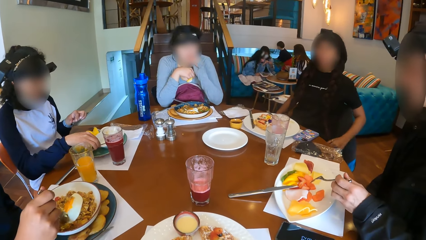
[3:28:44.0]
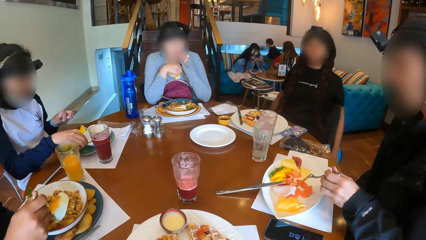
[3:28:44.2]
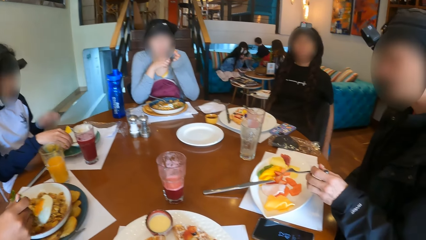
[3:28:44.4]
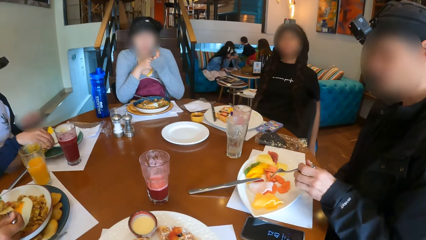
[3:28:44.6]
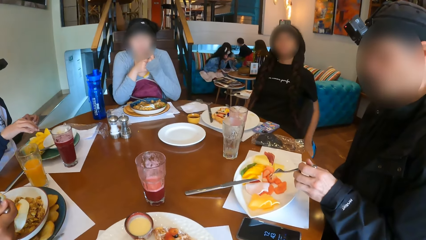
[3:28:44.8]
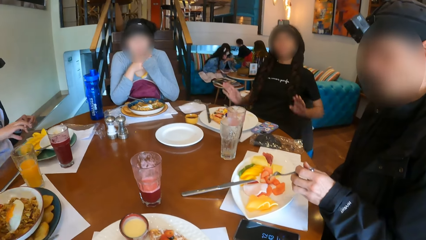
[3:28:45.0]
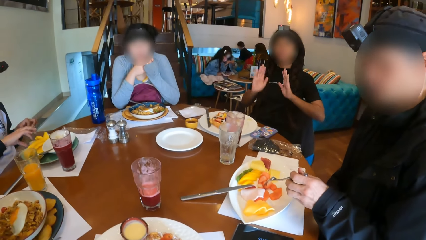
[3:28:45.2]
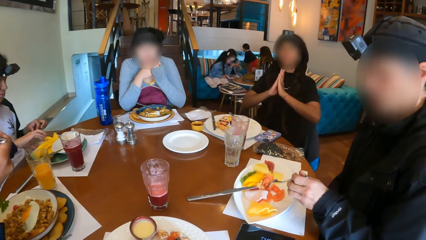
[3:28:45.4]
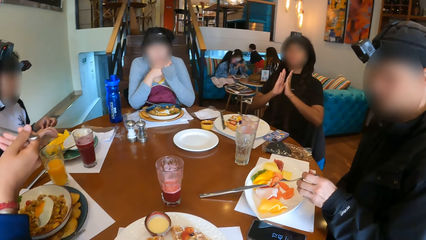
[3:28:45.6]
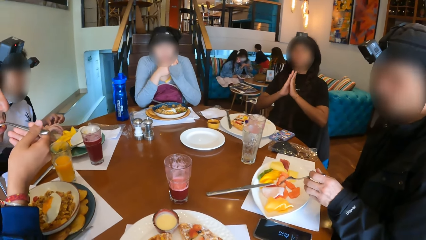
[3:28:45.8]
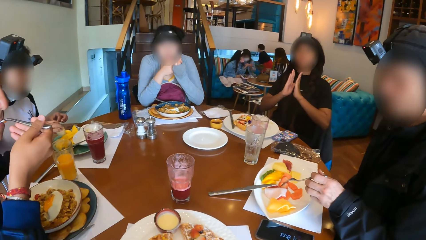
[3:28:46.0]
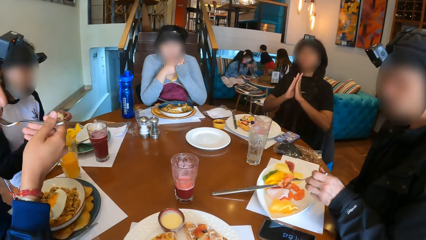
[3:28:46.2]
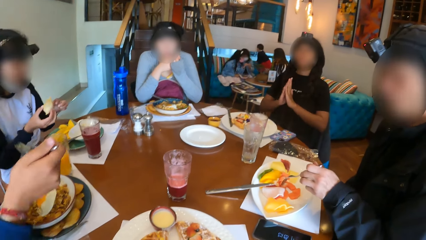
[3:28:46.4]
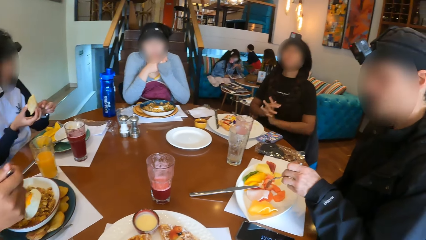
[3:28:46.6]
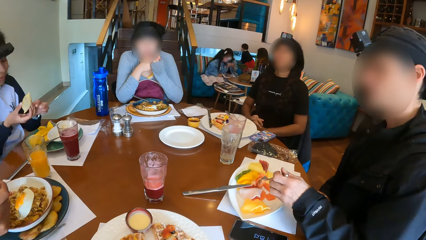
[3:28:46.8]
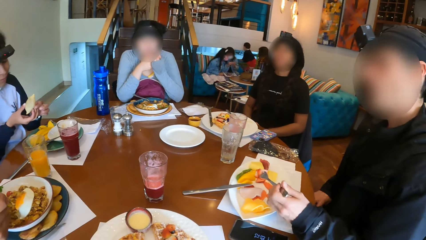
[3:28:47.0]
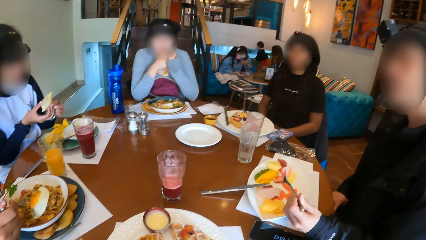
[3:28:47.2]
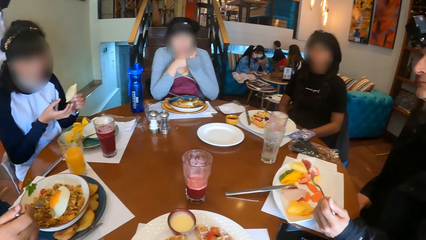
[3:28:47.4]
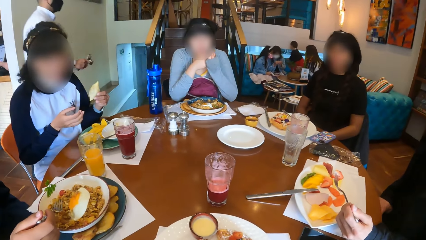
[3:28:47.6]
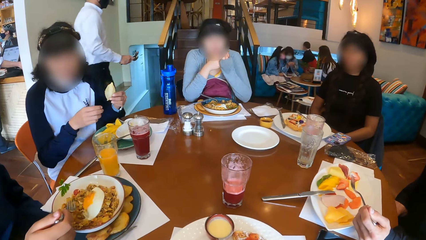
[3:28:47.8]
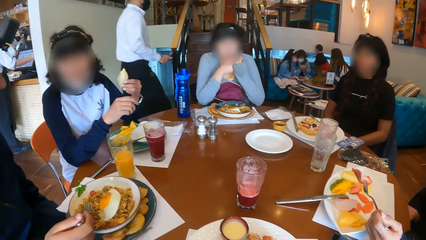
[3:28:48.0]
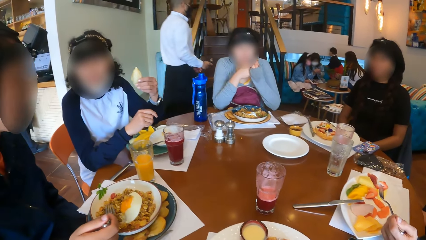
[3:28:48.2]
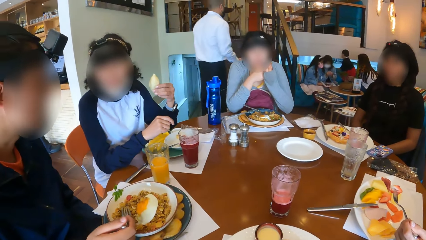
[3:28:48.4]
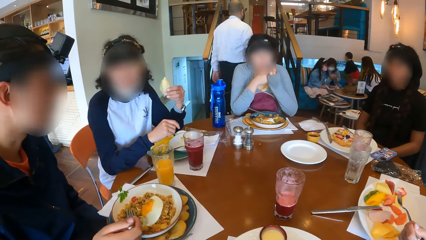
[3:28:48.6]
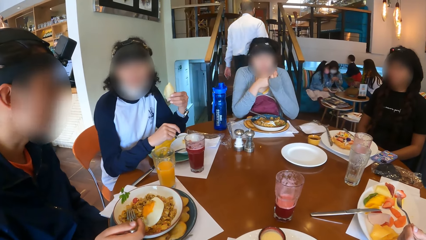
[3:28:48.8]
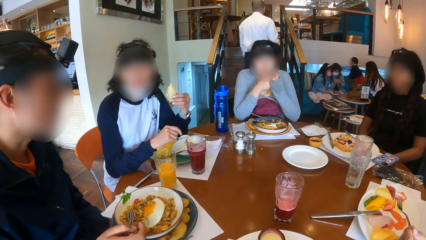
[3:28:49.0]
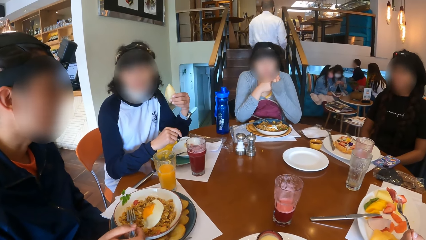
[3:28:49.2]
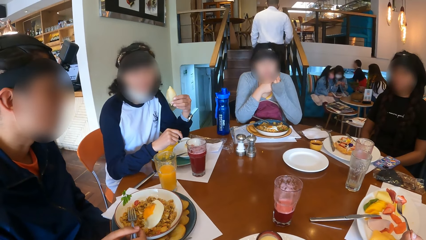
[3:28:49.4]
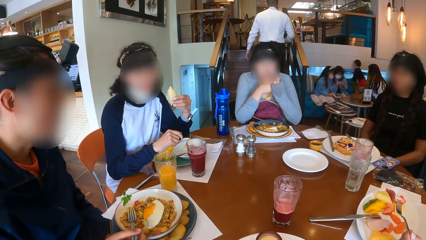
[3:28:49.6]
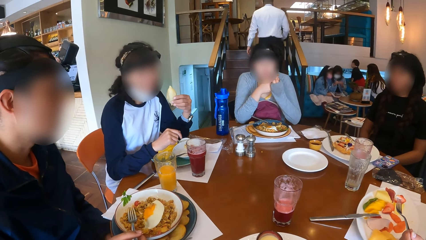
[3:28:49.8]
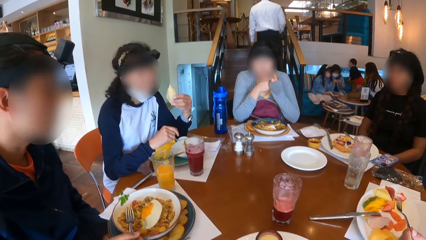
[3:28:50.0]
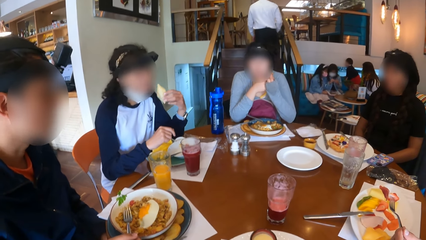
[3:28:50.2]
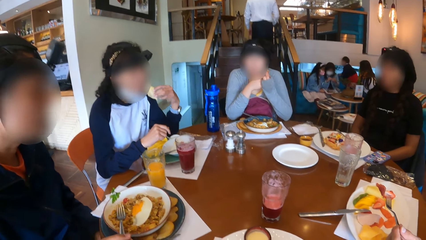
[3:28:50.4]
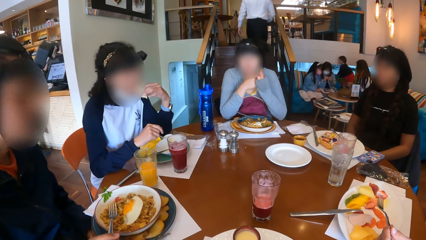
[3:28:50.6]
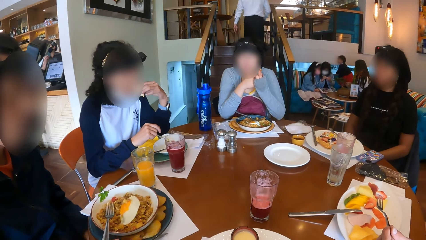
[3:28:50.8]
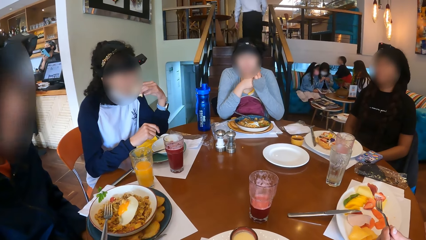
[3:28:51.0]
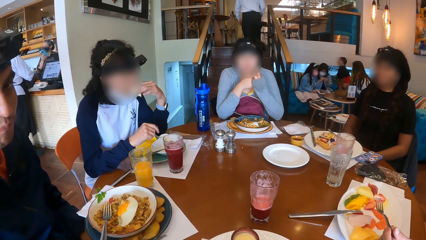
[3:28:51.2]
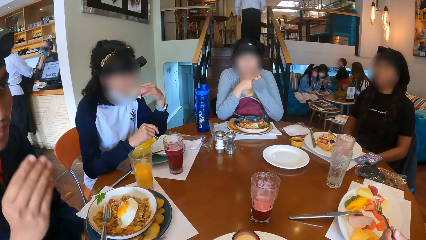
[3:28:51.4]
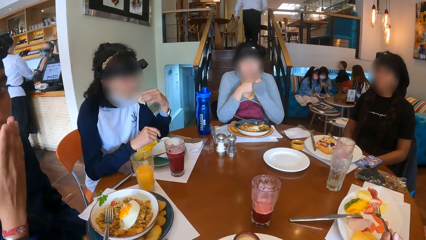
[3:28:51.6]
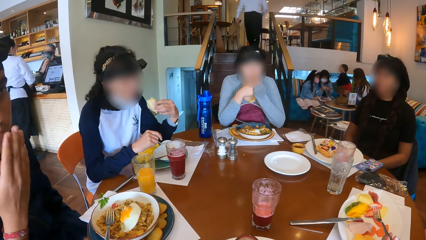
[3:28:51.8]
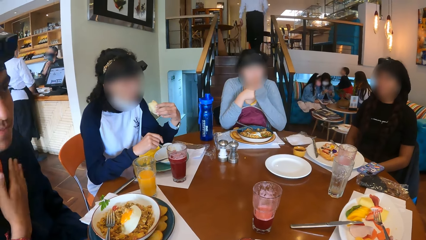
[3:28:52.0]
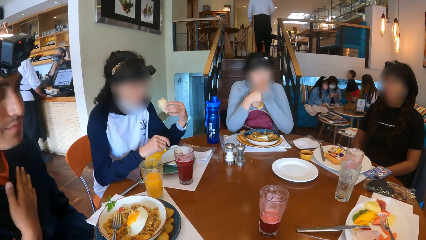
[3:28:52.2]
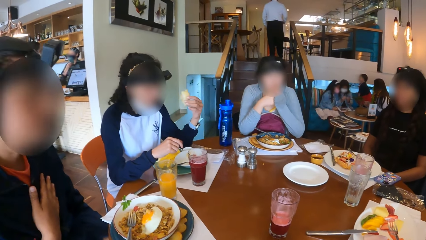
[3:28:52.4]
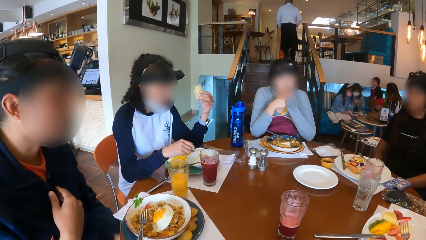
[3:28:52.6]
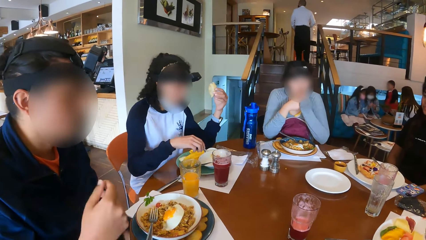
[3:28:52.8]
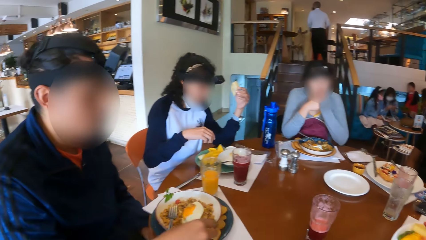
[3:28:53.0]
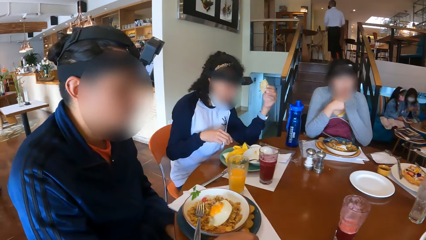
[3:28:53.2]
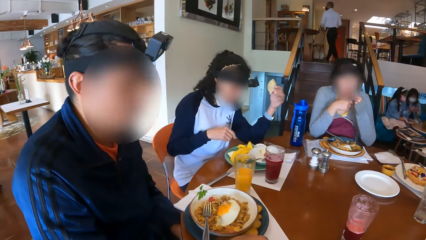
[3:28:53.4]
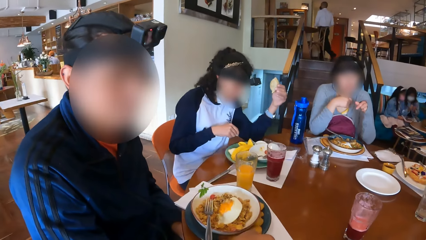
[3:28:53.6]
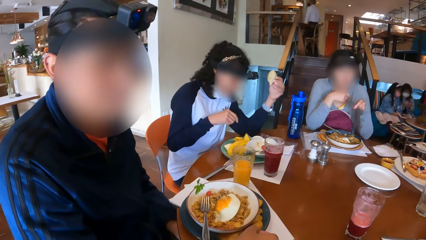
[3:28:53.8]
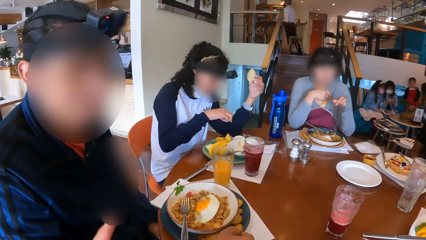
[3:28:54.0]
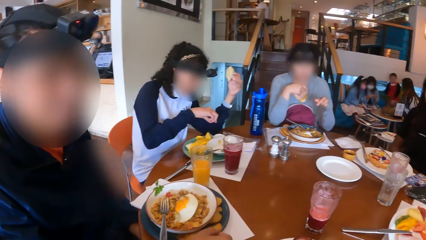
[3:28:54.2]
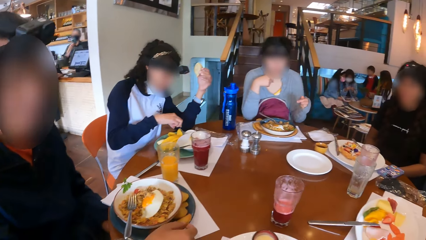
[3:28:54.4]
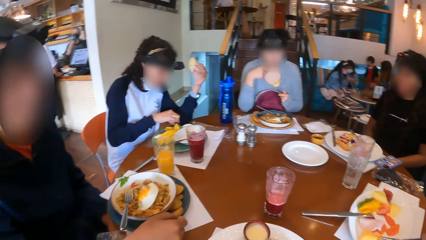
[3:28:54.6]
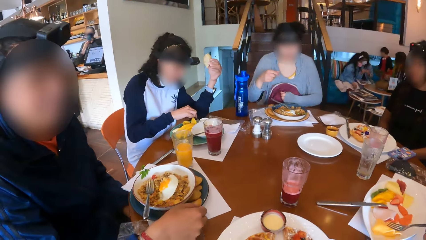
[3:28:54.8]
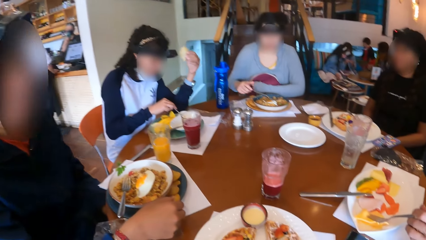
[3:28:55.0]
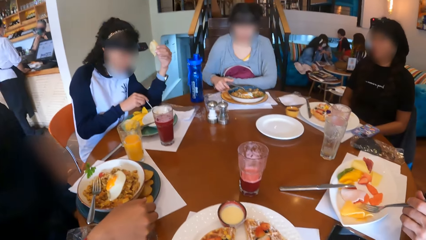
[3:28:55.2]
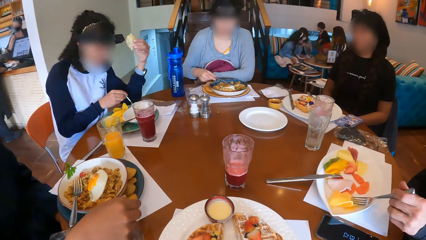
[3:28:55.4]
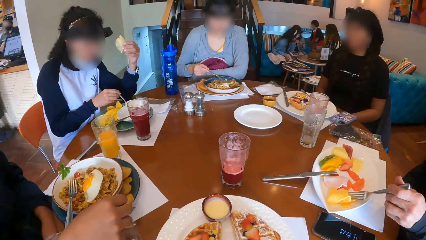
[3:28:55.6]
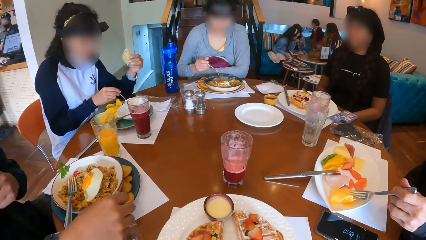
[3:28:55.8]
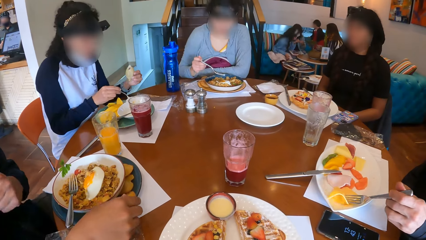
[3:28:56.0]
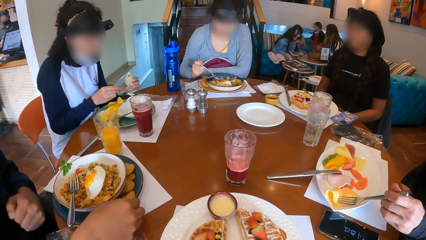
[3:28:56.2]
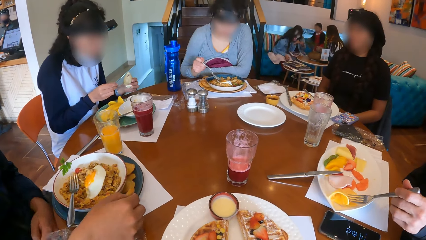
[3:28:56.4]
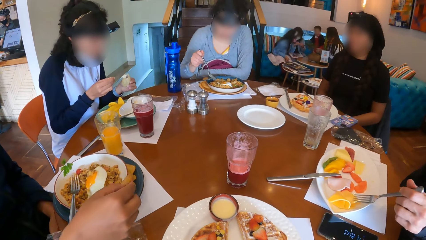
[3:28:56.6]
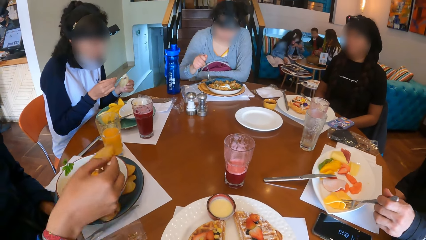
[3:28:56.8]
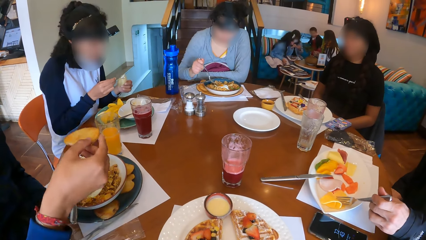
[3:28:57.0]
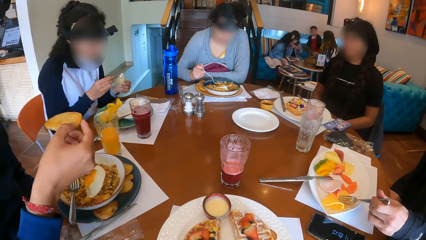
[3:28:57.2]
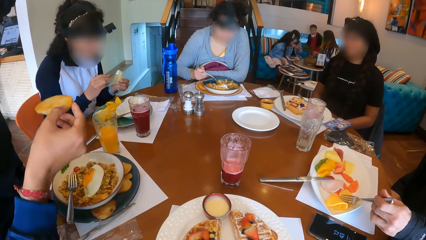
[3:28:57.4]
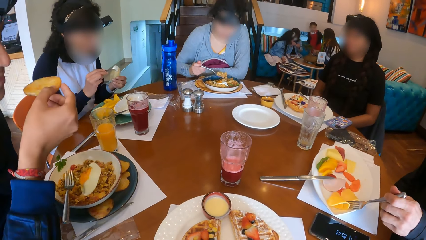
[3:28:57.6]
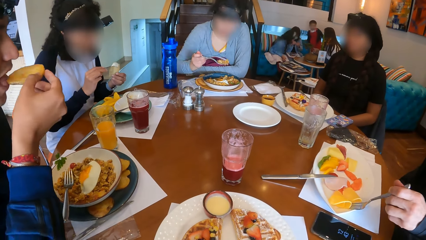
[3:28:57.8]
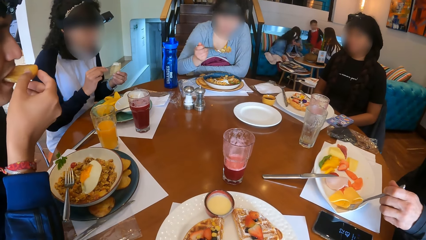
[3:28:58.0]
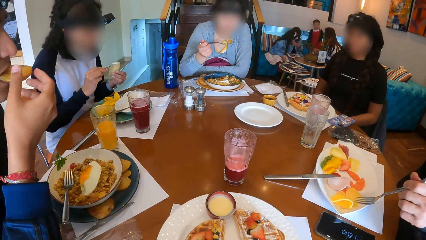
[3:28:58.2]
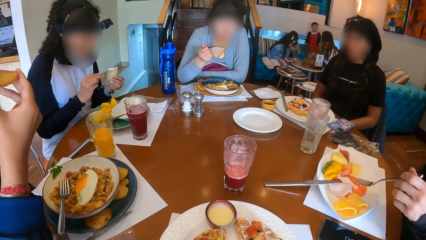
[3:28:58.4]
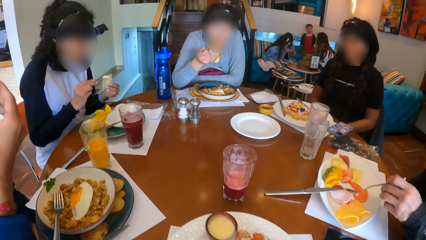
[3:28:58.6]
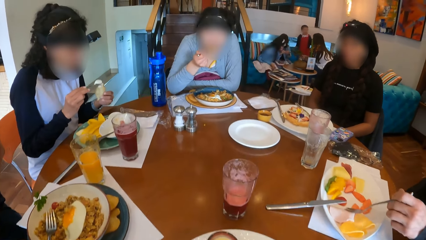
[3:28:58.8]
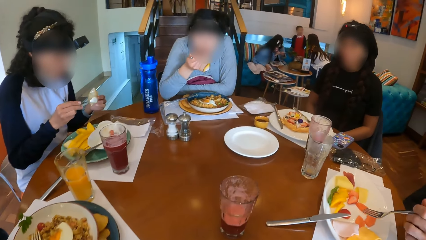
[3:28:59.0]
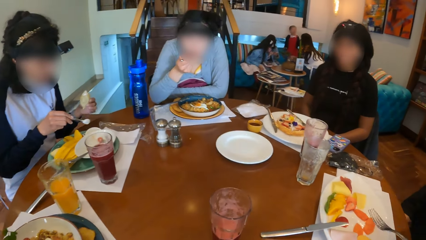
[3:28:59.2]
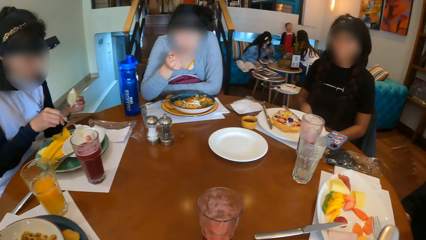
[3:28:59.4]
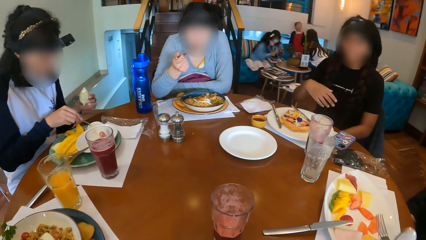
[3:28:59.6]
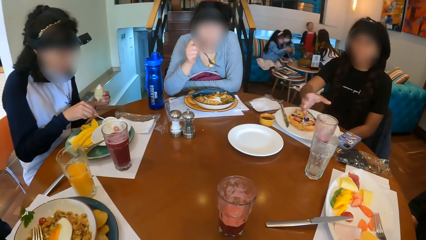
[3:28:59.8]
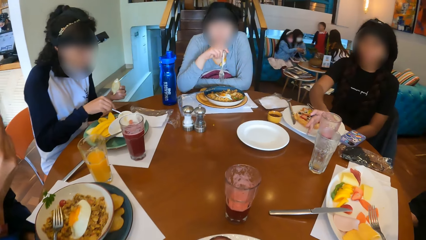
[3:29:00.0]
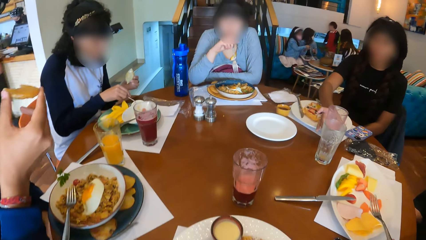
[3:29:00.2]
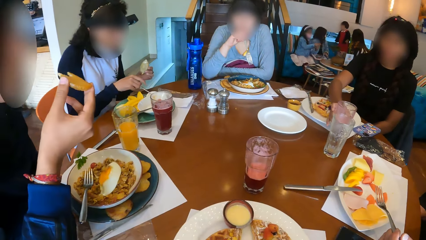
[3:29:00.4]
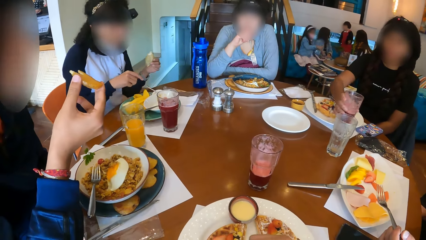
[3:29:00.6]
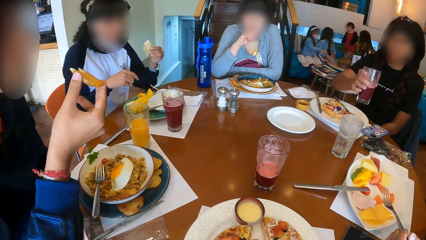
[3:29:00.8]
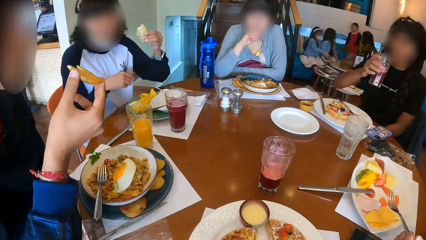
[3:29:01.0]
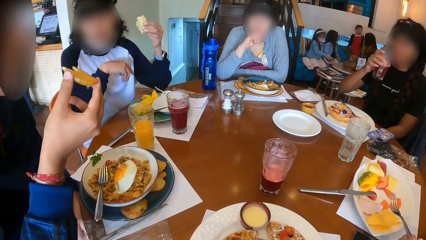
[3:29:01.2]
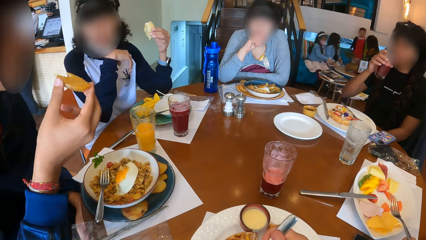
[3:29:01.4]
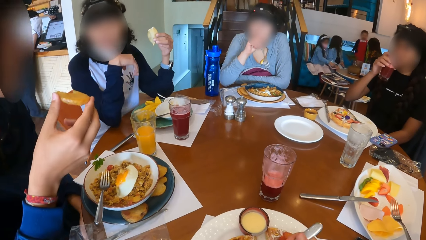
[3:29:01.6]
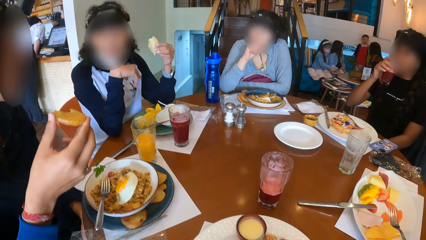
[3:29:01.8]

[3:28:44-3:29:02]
The first man moves strawberries from the plate with the fork in his left hand and picks up a strawberry from the plate with the fork in his left hand. The second man eats the porridge from the fork in his right hand. The second woman claps her hands. The first woman picks up a snack from the plate on the table with her right hand and passes the snack in her right hand to her left hand. The second man places the fork in his right hand on the plate. The first woman eats the snack in her left hand. The man interacts with the camera wearer. The second man touches his mouth with his right hand. The third woman eats the cookie in her left hand. A man places his right hand on his chest. The third woman dusts her right hand. The first woman picks up a spoon of dip from the plate with her right hand. The second man picks up a cookie from the plate with his right hand. The first man moves fruits on the plate with the fork in his left hand. The first woman puts the dip in the spoon in her right hand on the snack in her left hand. The third woman picks up the fork full of porridge from the plate with her right hand. The second man eats the cookie in his right hand. The third woman eats the porridge from the fork in her right hand. The first man places the fork on the table with his left hand. The first woman places the spoon on the plate with her right hand. The third woman touches her face with her right hand. The second woman picks up a cup of juice from the table with her right hand and drinks from the cup of juice in her right hand.
